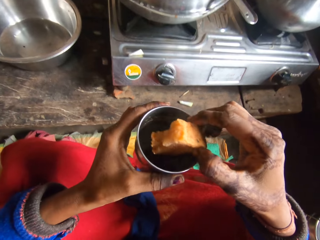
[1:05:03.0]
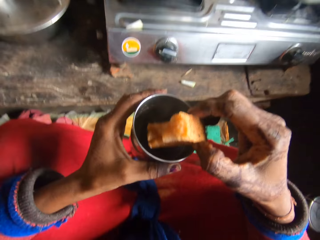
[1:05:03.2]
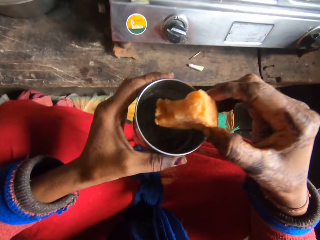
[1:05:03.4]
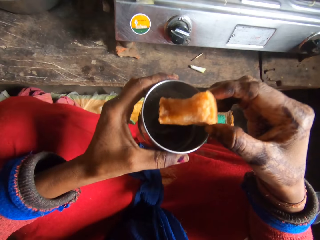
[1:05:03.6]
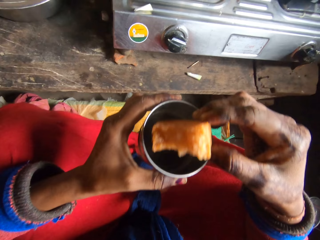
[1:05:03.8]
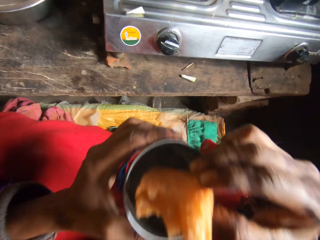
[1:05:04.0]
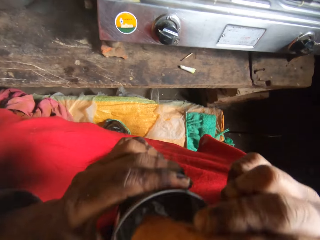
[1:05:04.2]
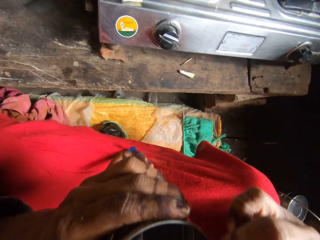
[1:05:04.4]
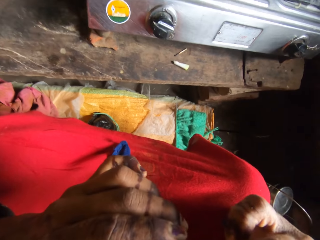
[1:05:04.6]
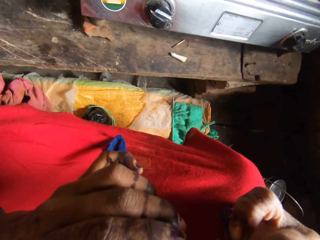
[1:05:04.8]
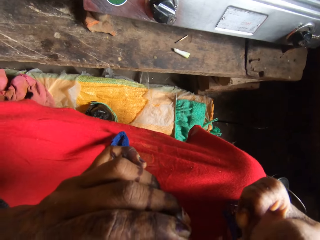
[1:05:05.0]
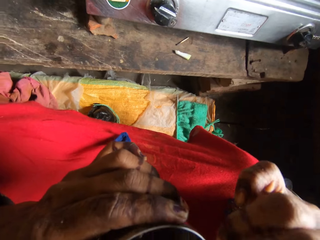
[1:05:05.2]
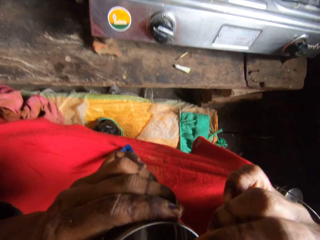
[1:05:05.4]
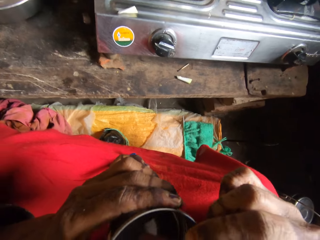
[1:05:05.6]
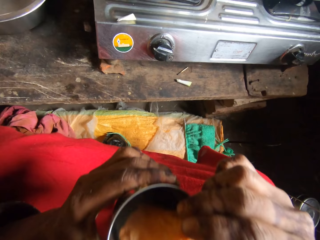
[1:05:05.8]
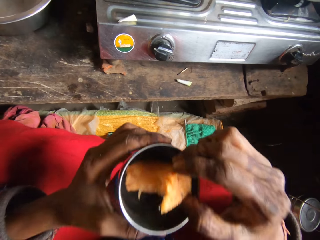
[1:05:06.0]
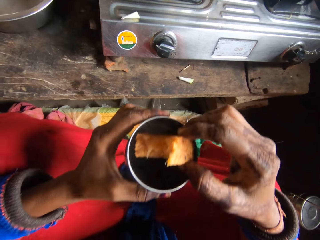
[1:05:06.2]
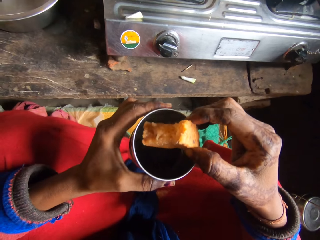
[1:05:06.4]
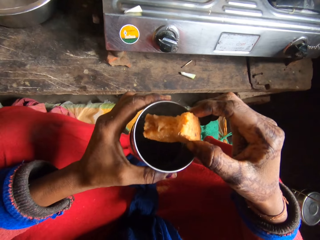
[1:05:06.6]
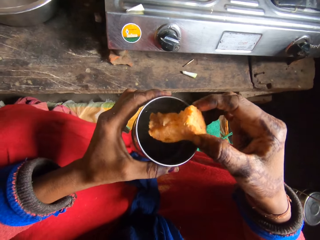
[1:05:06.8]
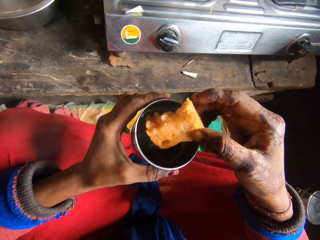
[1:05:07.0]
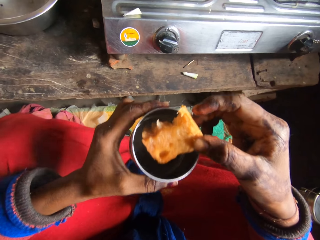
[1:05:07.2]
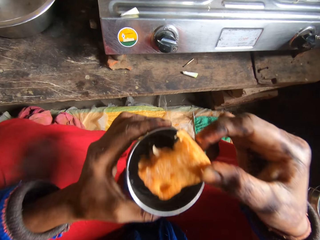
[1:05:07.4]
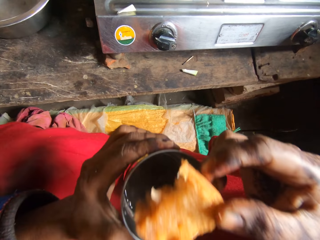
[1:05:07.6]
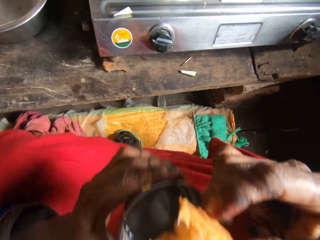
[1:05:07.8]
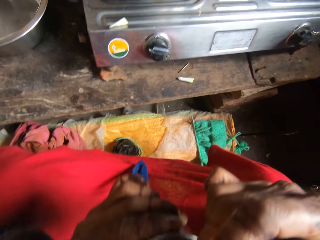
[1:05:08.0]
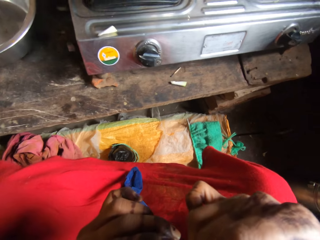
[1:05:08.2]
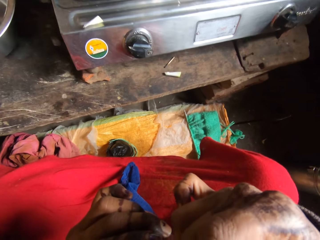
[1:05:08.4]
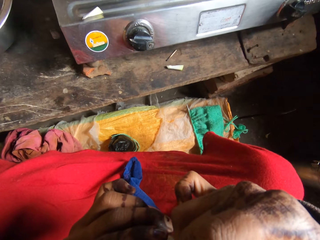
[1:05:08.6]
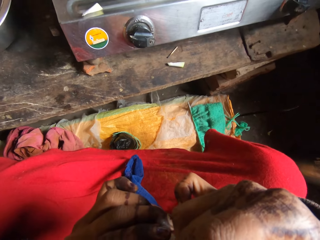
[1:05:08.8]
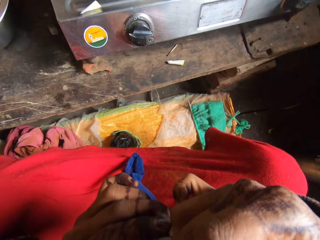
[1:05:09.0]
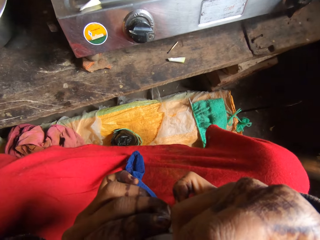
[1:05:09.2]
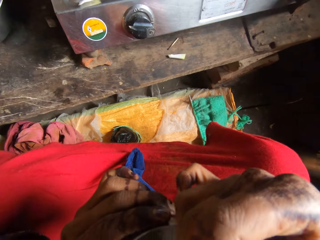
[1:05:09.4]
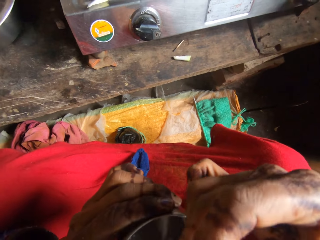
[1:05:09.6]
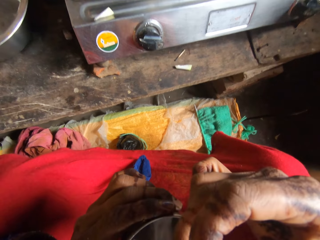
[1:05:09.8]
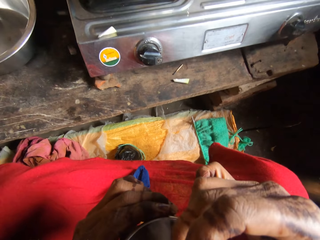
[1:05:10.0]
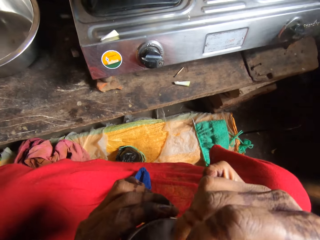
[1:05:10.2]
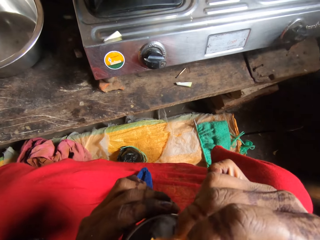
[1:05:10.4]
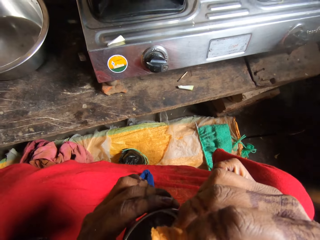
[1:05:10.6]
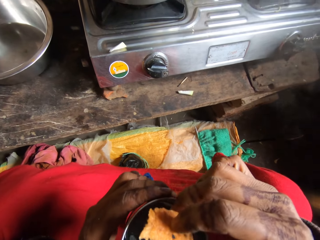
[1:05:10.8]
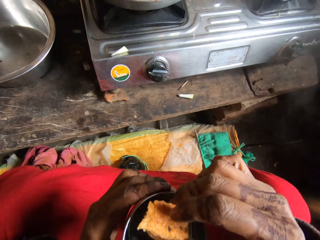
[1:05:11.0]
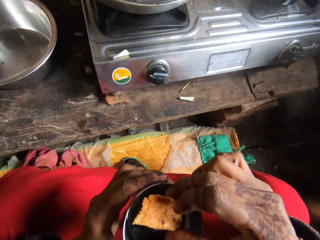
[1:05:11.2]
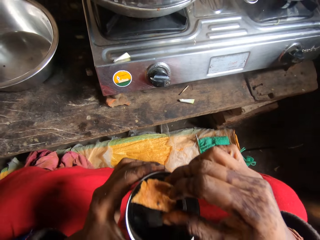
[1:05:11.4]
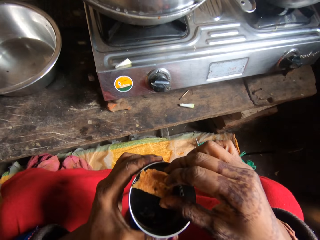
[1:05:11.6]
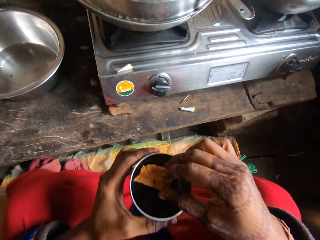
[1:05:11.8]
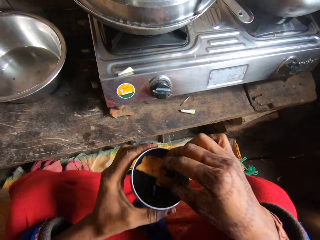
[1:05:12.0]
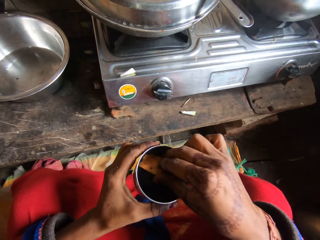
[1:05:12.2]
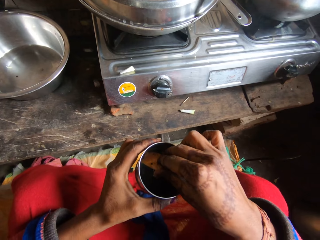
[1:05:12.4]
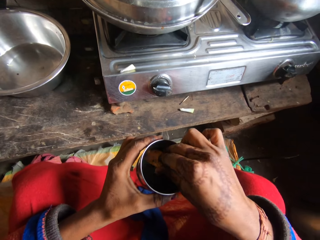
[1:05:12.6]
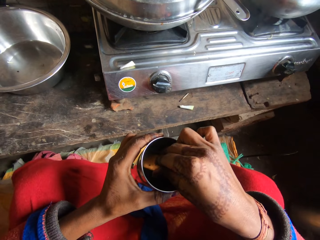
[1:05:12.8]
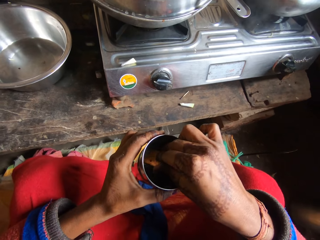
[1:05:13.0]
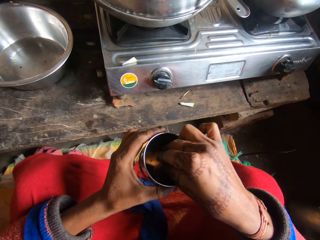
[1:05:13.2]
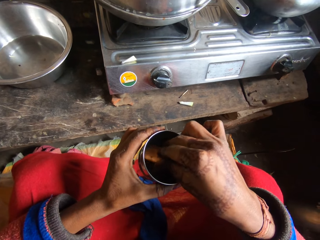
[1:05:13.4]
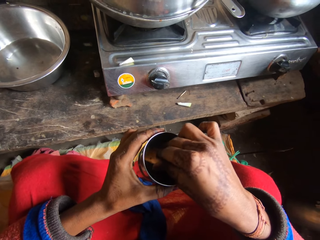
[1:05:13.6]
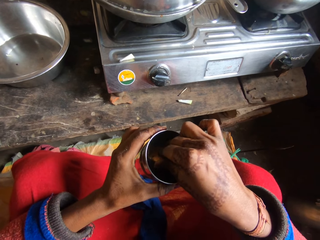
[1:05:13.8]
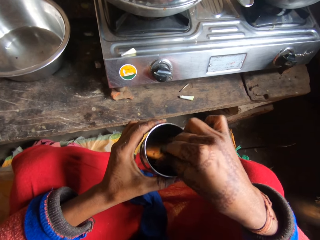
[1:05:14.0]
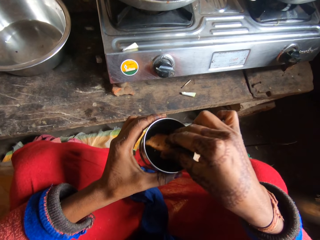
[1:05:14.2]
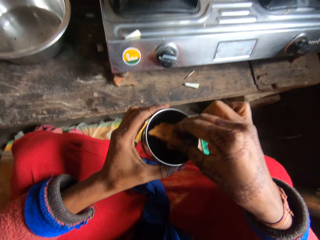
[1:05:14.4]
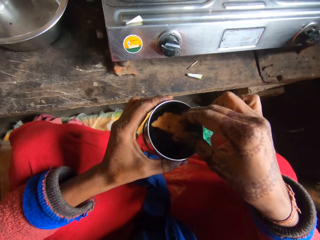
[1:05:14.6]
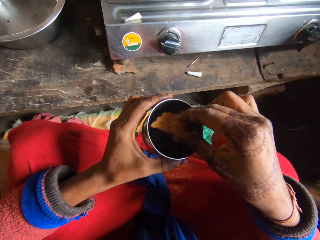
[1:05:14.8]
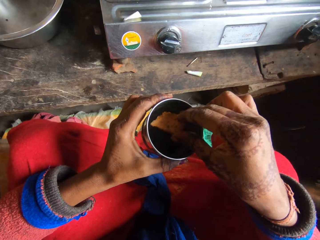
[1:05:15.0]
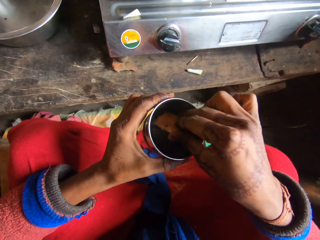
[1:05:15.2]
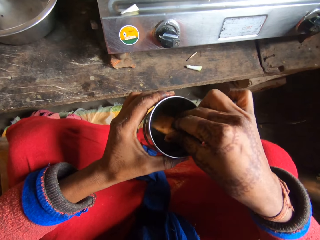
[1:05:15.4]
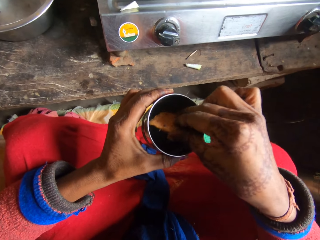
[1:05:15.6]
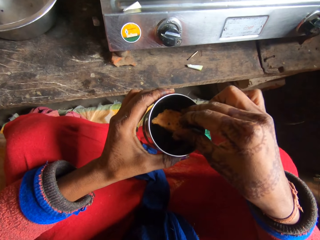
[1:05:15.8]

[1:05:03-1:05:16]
The camera wearer eats the bread. They dip the bread inside the tea in the cup.

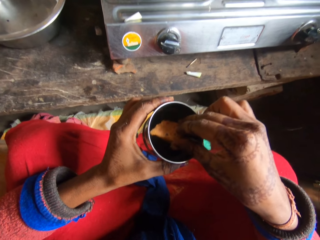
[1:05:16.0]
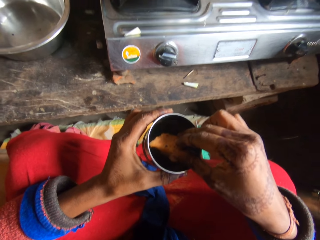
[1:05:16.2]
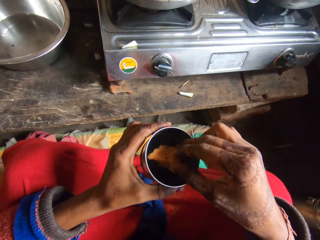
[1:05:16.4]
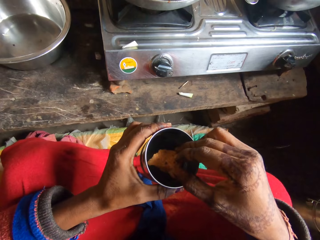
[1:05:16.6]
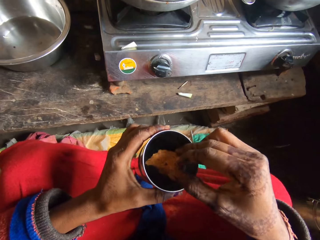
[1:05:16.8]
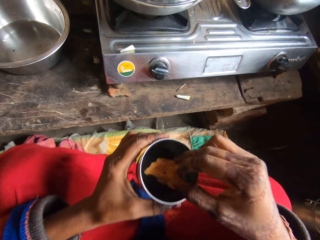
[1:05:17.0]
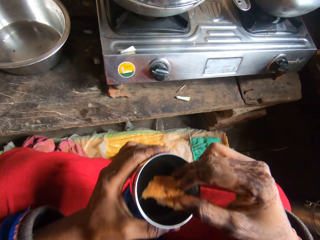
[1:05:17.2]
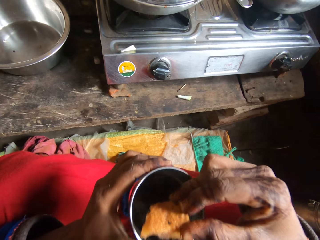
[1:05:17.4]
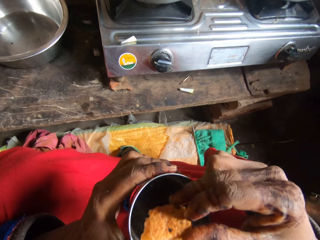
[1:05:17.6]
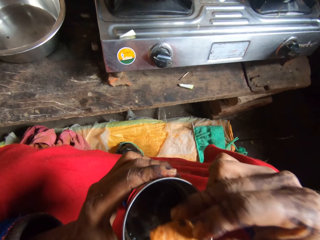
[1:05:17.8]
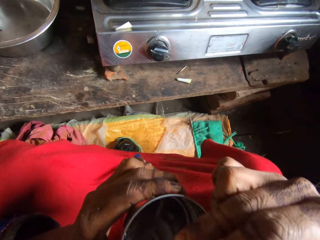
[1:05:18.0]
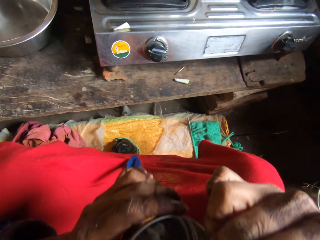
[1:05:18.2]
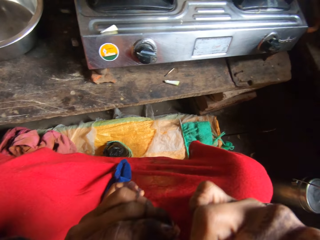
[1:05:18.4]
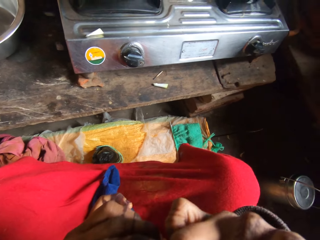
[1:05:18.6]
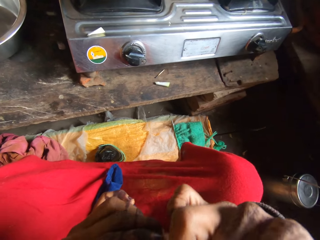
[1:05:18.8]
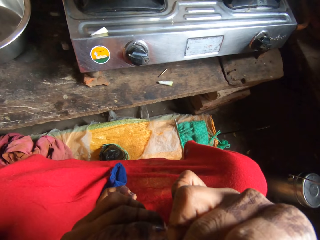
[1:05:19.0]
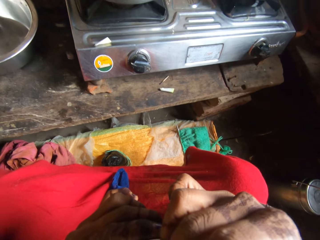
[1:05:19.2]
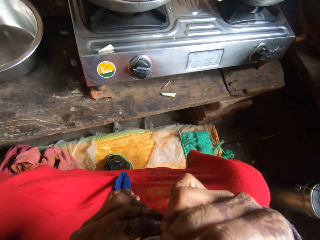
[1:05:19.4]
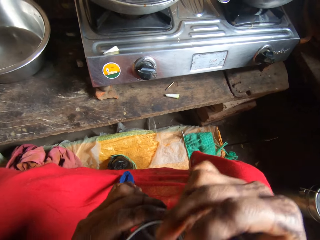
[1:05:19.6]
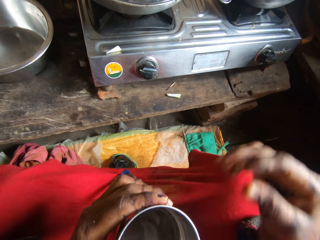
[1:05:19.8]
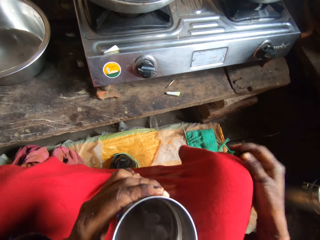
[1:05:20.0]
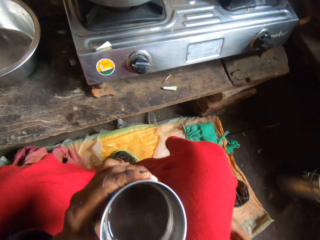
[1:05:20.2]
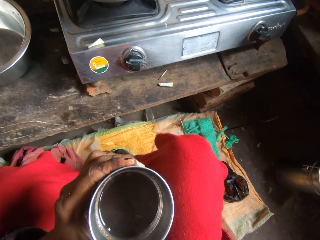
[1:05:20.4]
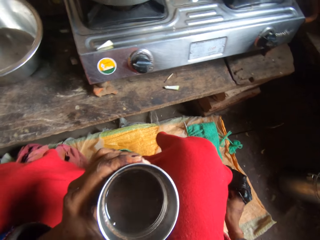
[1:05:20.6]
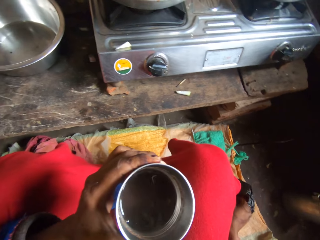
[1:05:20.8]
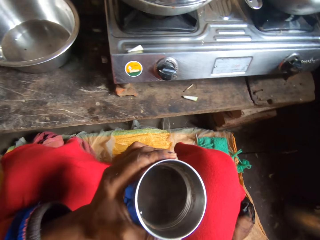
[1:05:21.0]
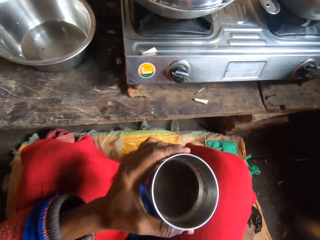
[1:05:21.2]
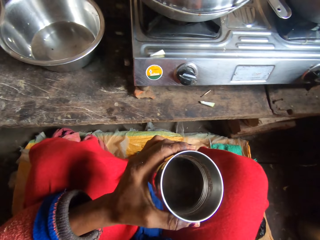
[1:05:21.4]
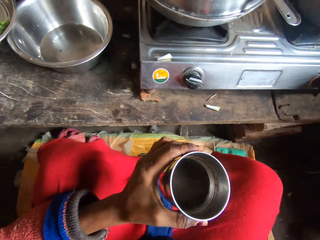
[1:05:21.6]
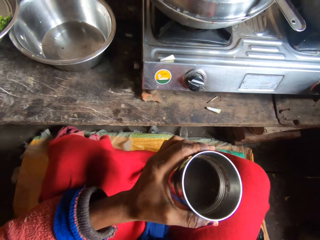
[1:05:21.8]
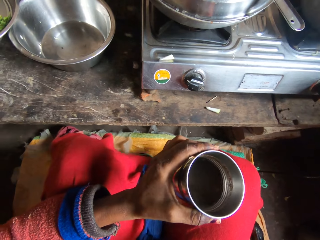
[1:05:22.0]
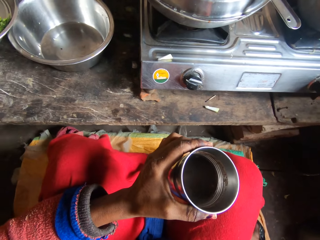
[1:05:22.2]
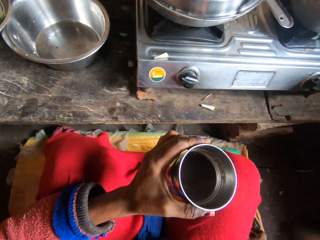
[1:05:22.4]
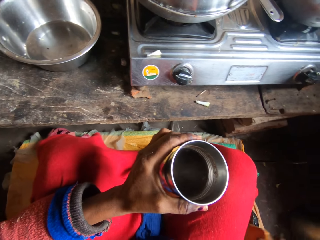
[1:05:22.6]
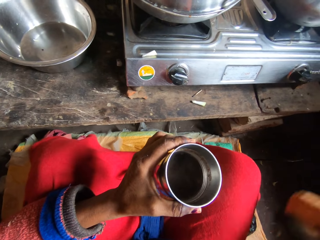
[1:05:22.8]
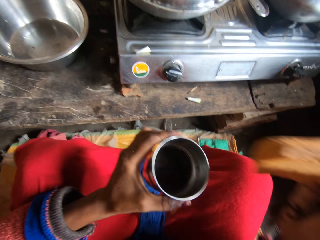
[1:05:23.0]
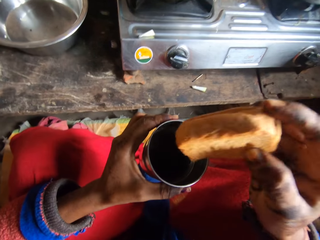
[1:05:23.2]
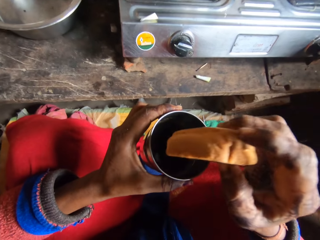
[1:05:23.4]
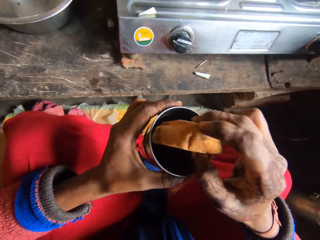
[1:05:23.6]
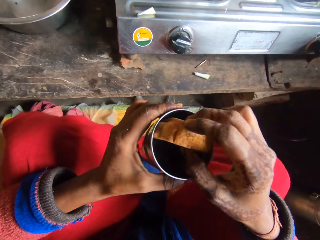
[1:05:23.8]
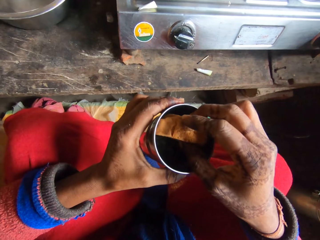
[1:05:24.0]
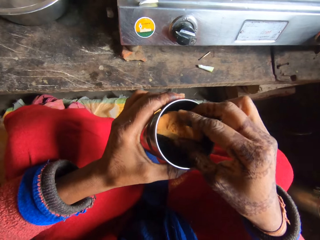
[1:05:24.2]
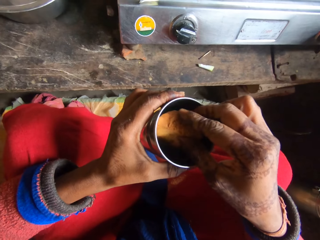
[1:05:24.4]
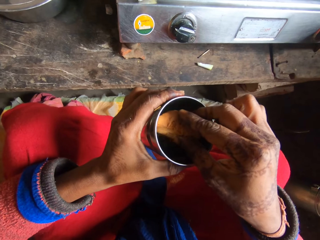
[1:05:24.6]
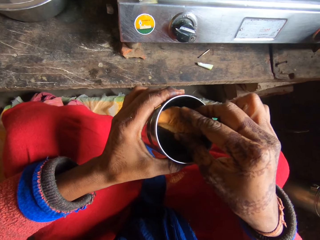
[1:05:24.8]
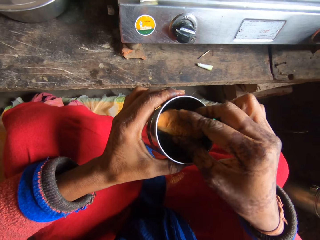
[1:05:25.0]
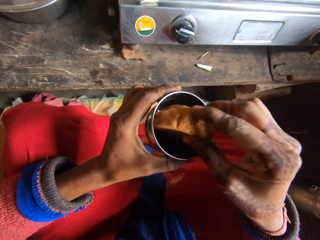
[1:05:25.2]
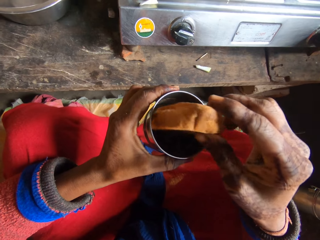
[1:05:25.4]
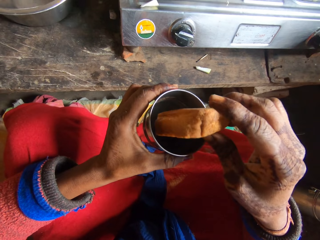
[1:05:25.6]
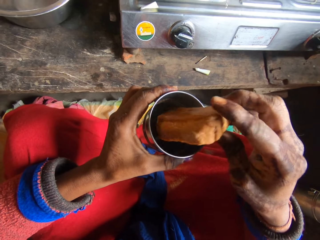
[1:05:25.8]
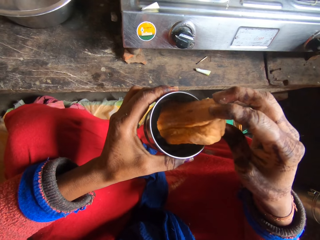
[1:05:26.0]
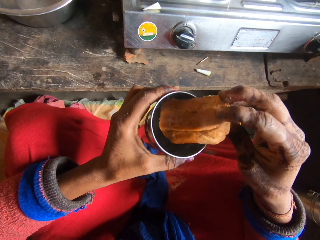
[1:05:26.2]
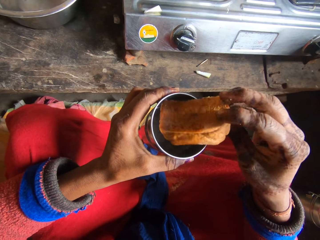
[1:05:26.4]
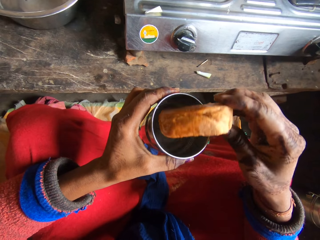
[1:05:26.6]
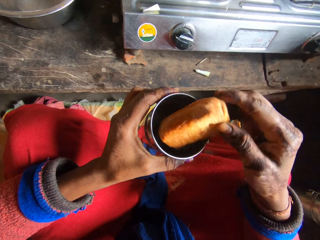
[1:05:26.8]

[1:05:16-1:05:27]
The camera wearer eats the bread. They take another bread from the nylon on the floor. They dip the bread inside the tea in the cup.
